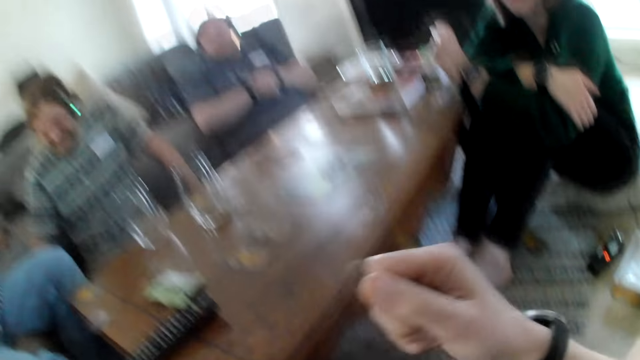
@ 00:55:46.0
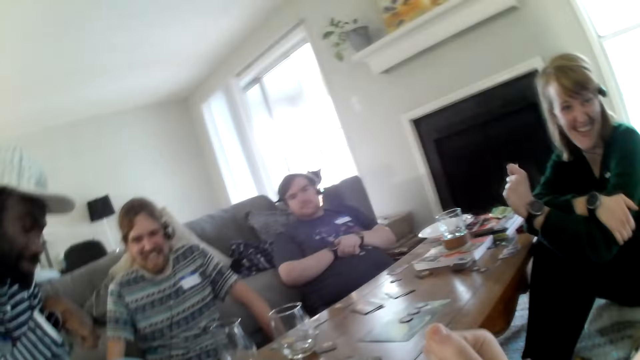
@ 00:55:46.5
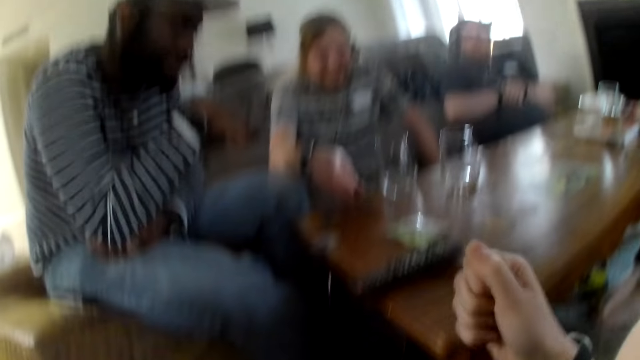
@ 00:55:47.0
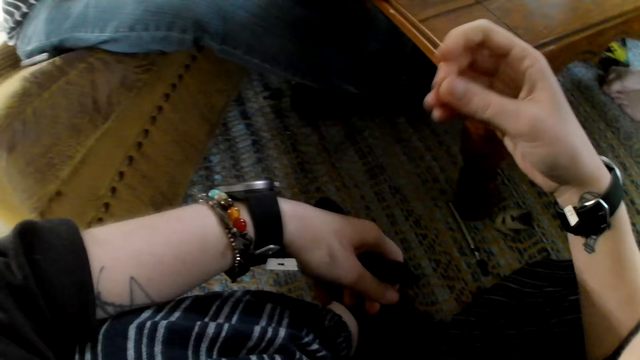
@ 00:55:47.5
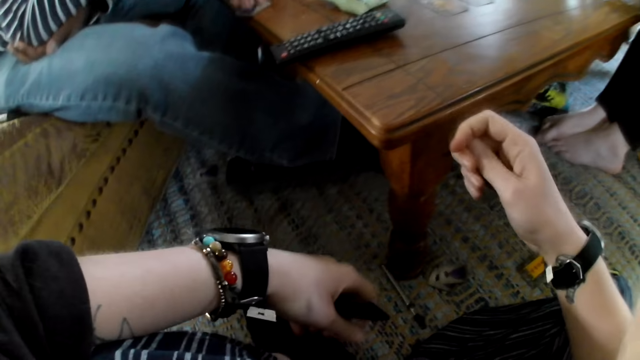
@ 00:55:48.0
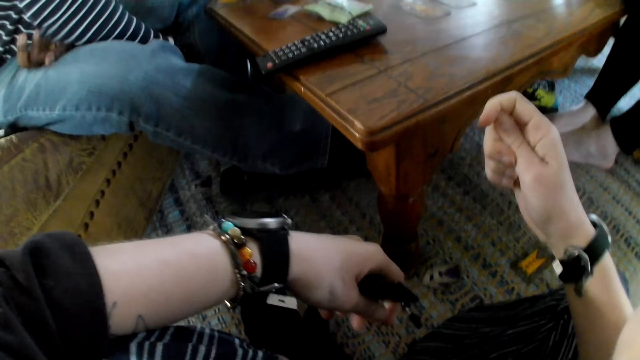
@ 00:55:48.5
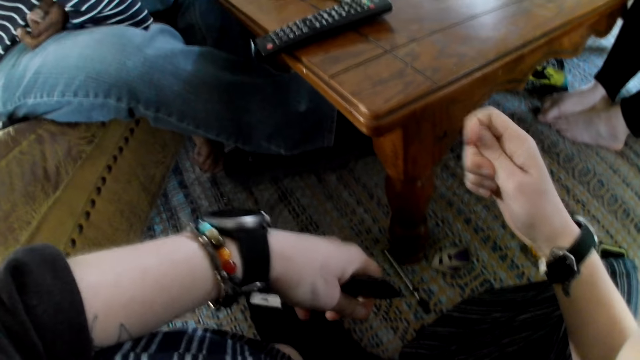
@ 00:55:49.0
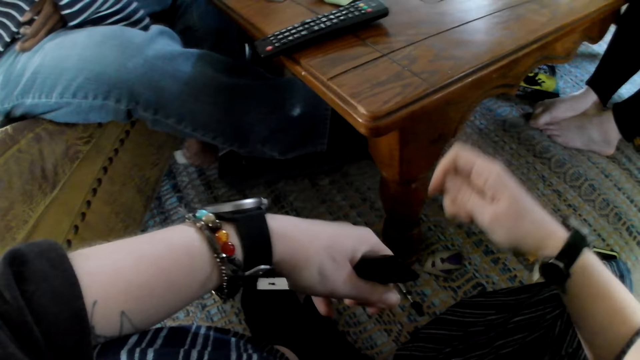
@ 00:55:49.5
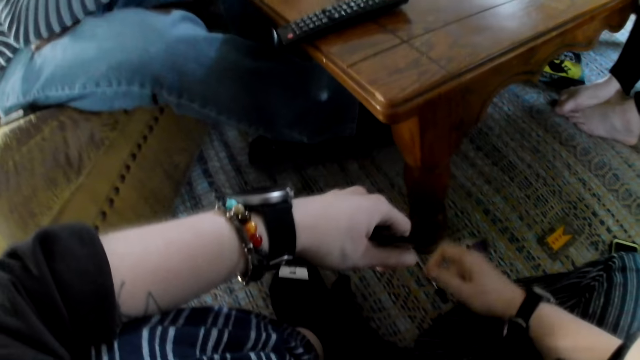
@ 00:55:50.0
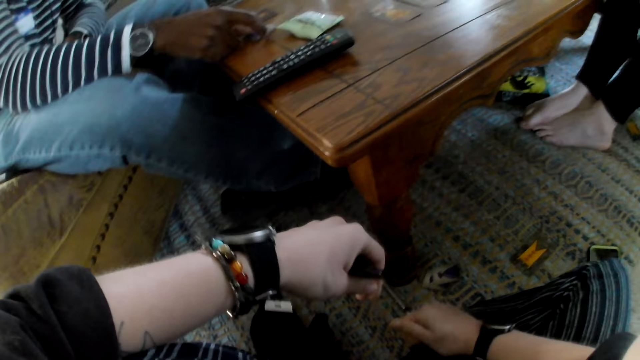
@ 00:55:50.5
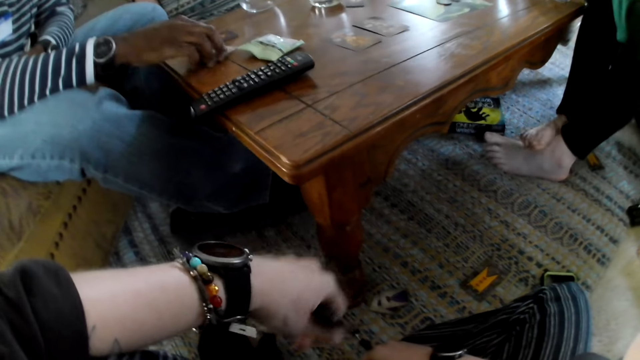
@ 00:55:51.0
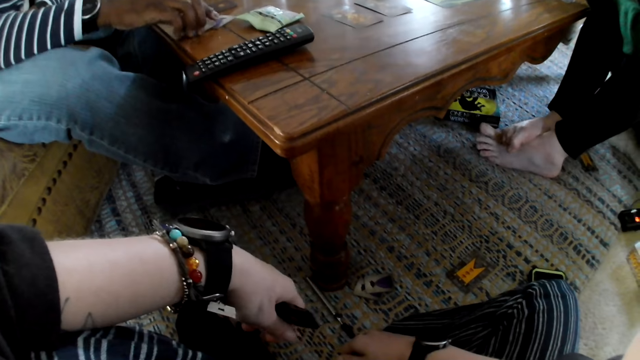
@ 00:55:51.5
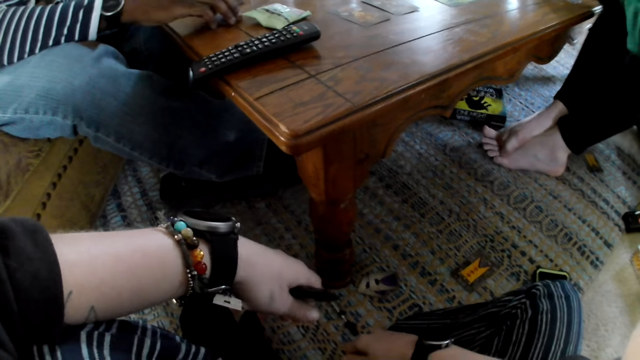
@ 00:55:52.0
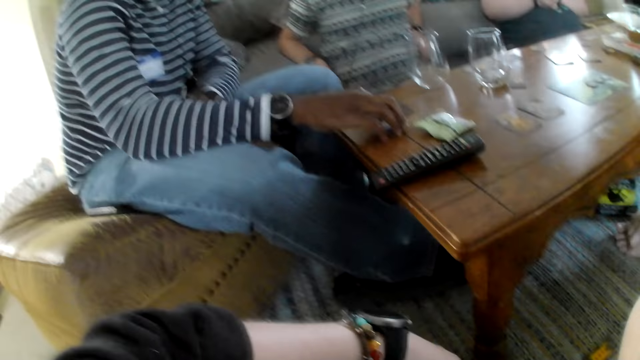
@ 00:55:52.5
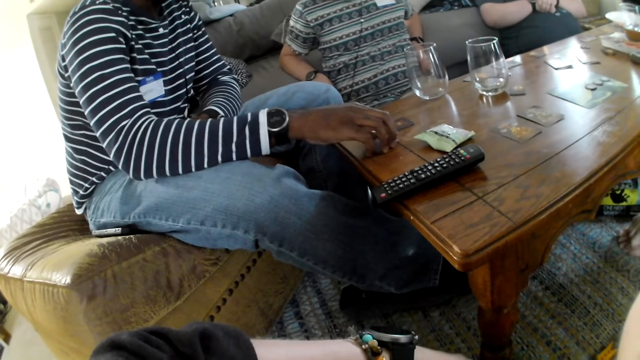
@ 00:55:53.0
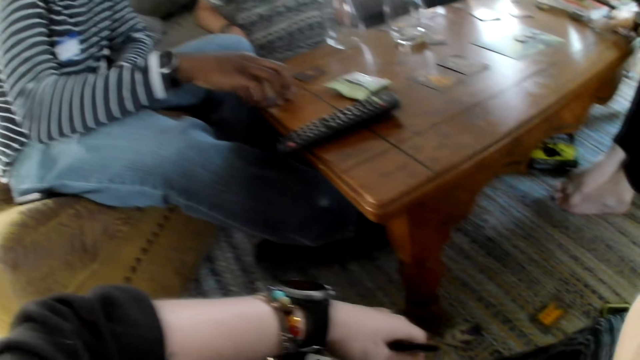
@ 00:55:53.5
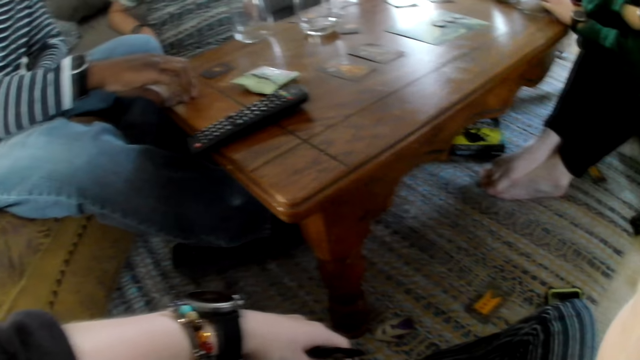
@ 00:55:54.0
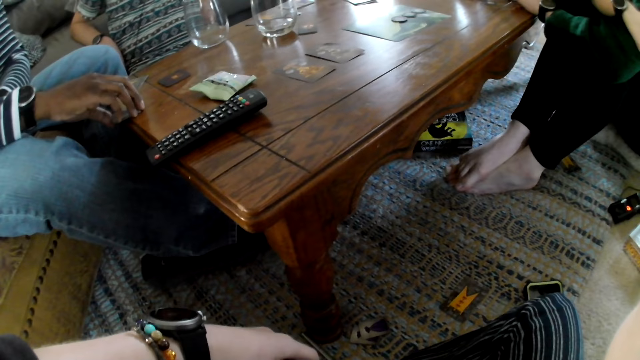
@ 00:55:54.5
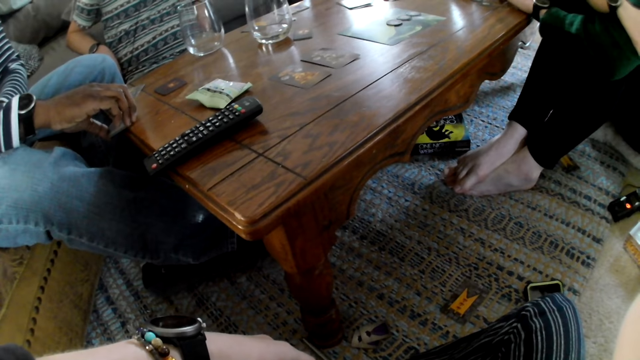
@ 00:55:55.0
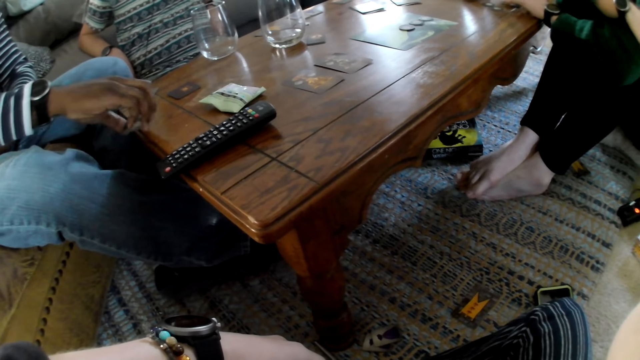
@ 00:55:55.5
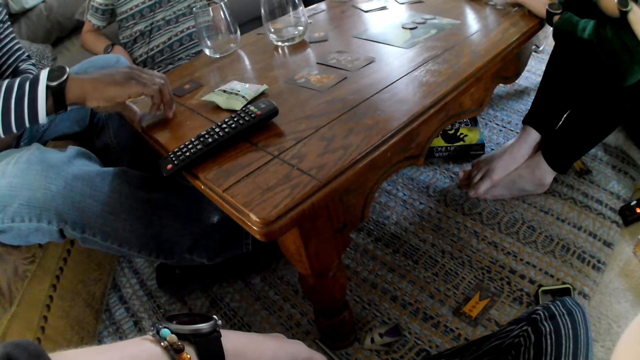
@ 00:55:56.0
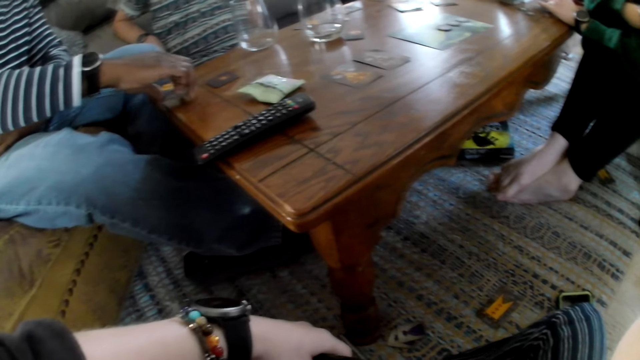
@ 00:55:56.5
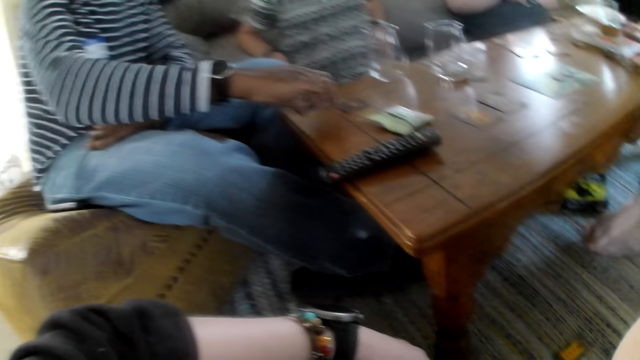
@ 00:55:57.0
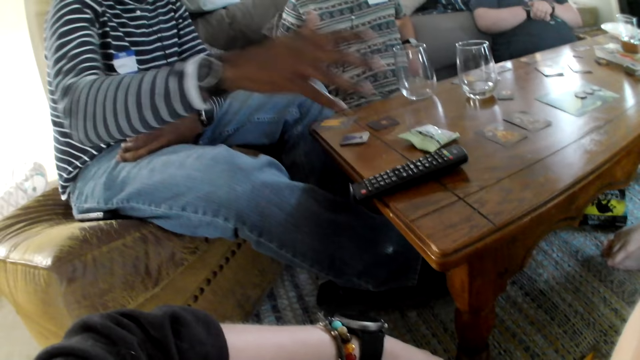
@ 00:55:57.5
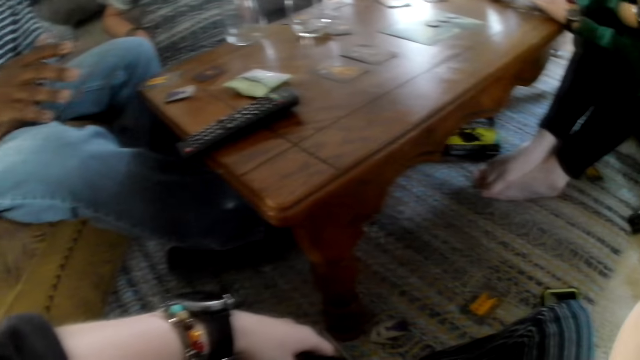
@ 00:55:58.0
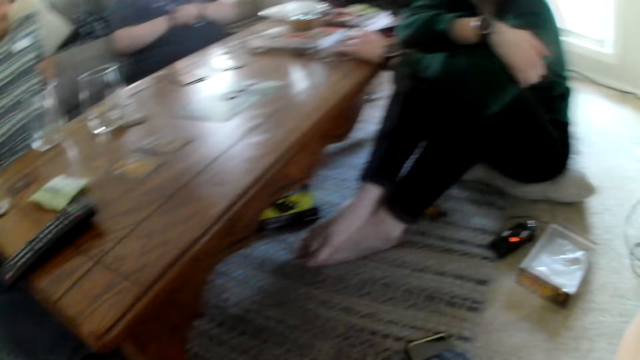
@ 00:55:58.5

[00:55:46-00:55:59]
The man moves the game card on the table with his left hand. Another man picks up the game card from the floor with his right hand. The other man drops the game card on the table with his right hand and picks up the game card from the table with his right hand. The camera wearer looks at the table. The woman touches the game card on the table with her left hand. The other man drops the game card on the table with his right hand.

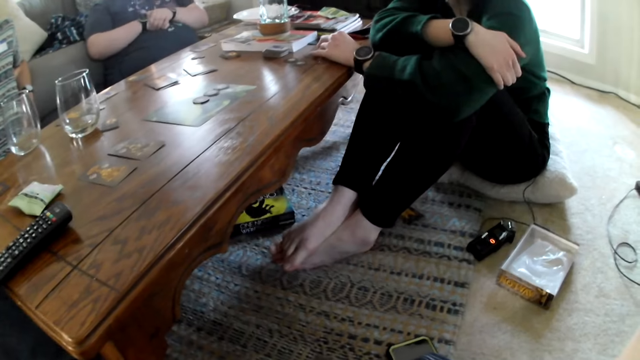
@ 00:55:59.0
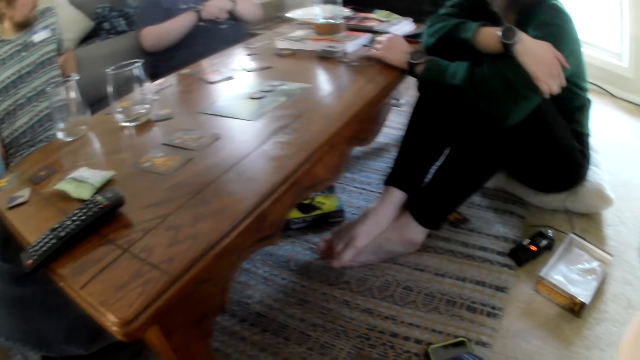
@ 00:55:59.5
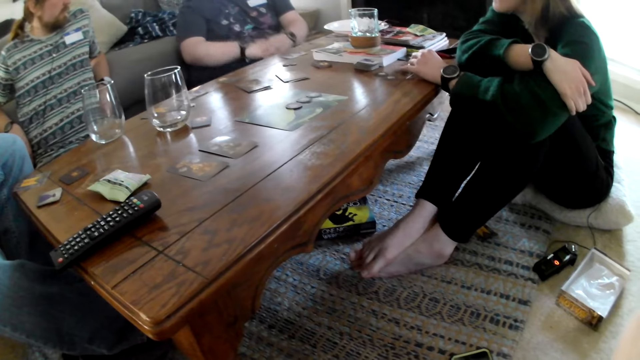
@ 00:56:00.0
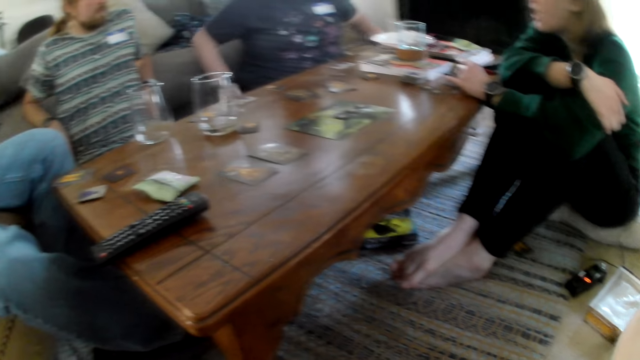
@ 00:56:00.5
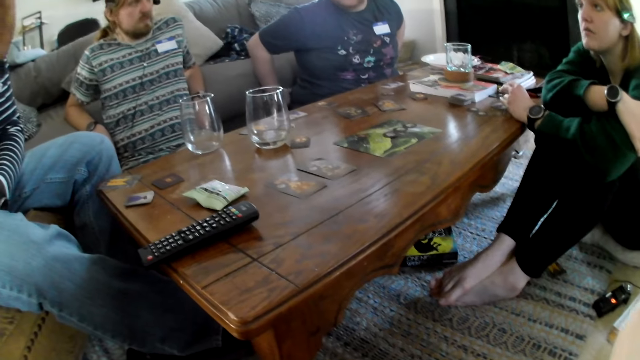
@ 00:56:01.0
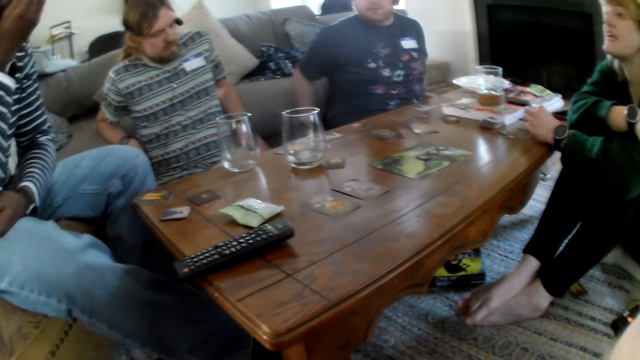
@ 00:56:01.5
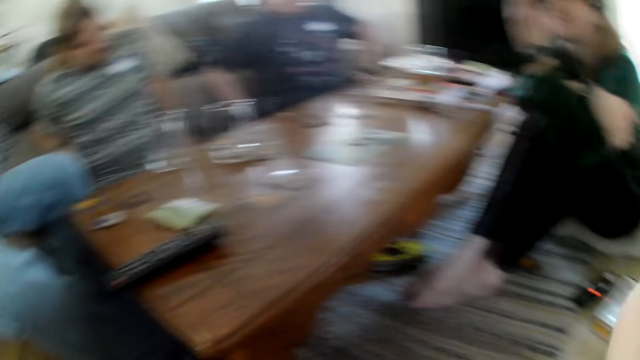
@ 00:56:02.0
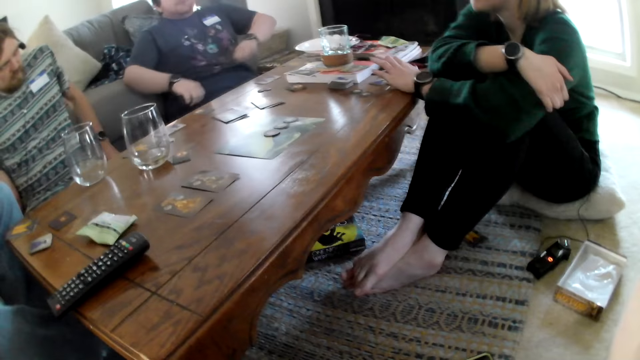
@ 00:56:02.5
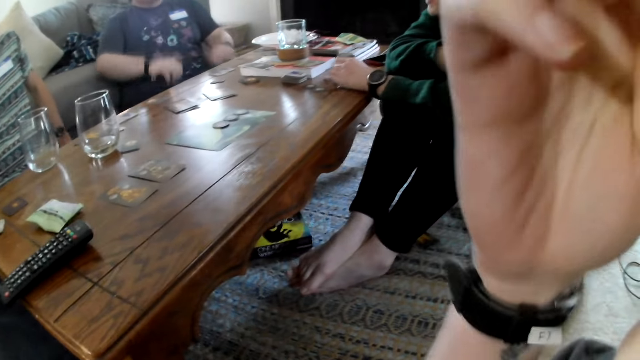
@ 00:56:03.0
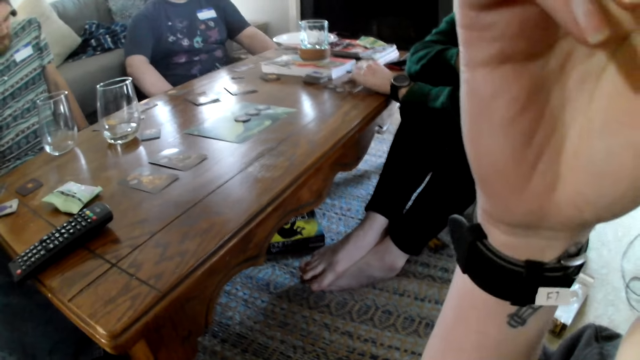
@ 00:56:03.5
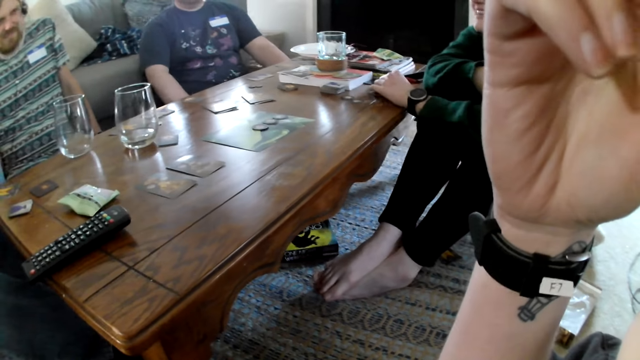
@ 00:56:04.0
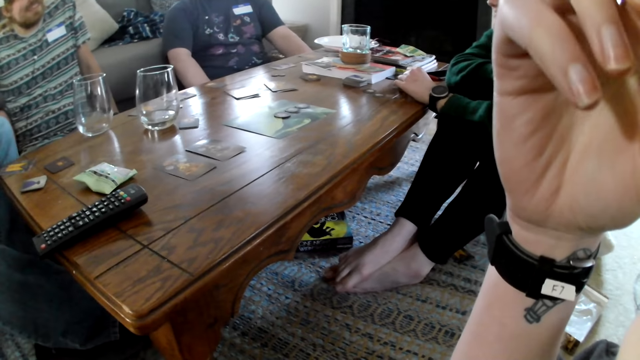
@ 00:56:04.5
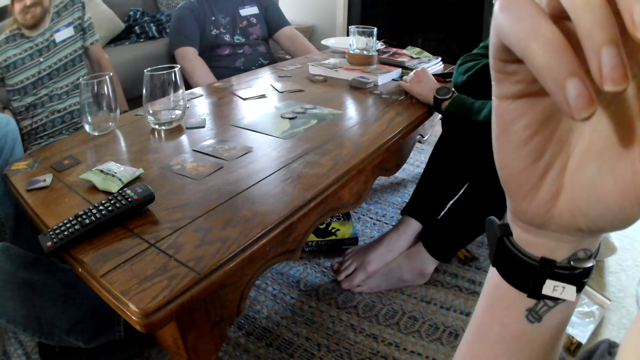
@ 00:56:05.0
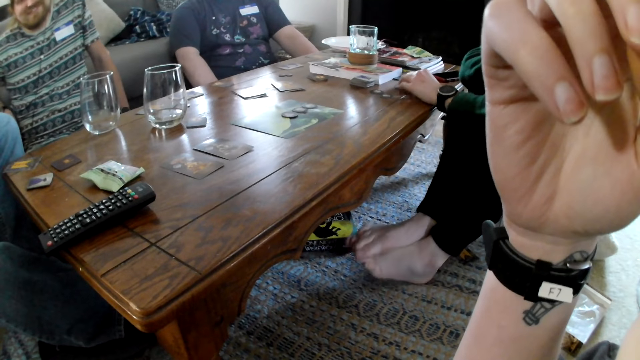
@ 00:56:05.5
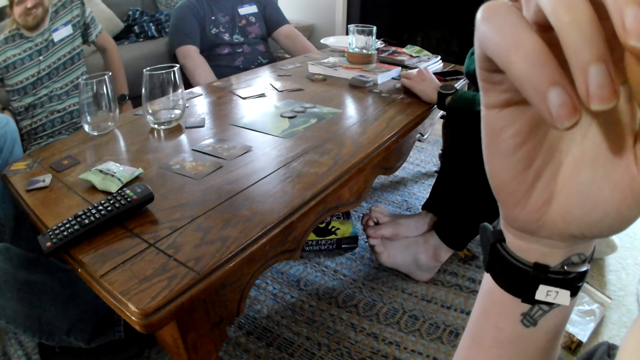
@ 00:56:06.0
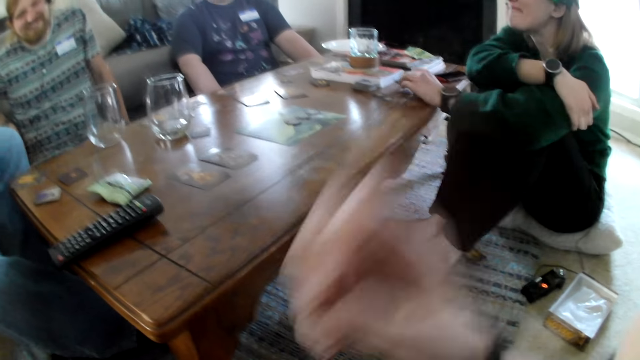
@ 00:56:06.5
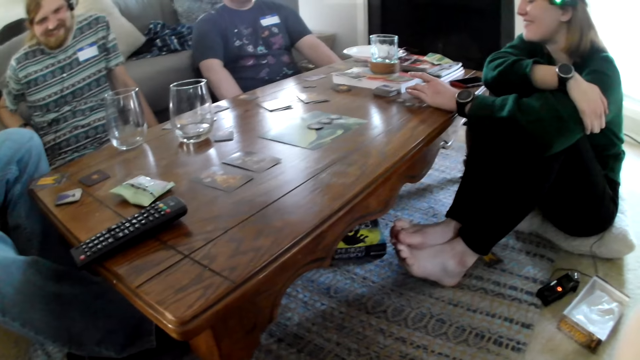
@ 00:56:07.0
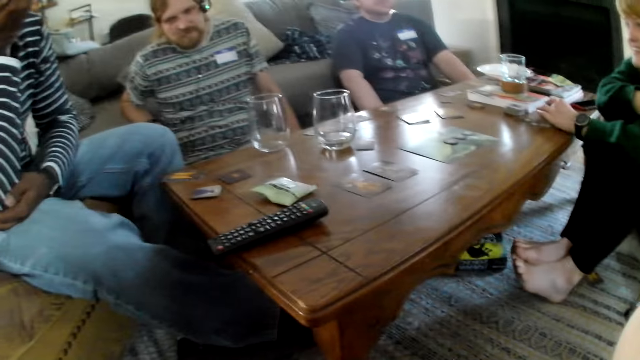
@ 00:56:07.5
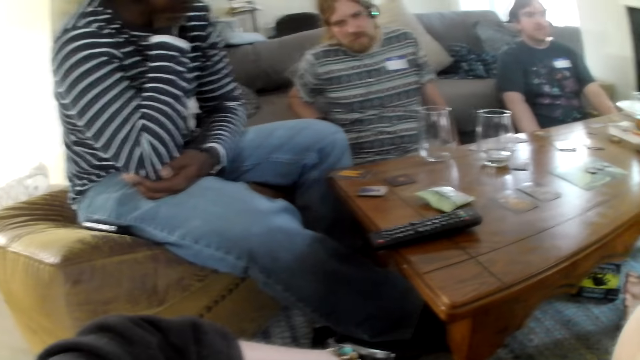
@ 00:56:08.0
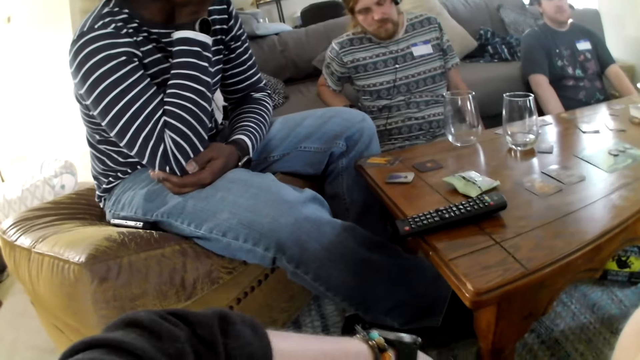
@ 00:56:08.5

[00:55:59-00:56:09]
The camera wearer looks at the table. The woman gesticulates with her left hand and taps the table with her left hand. The camera wearer scratches her face with her right hand. She looks at the table.
